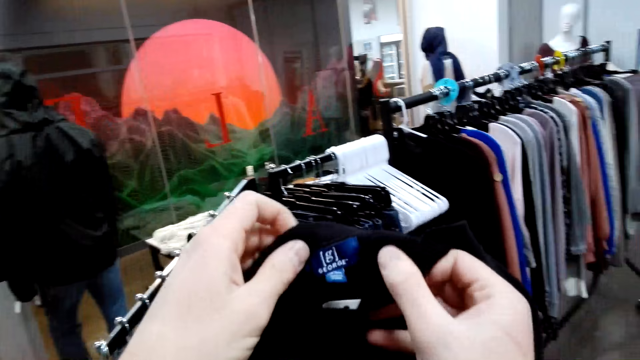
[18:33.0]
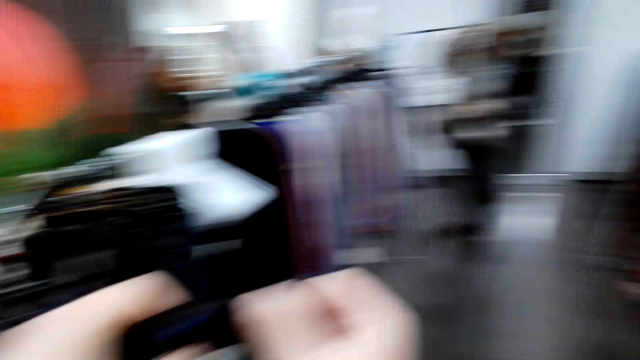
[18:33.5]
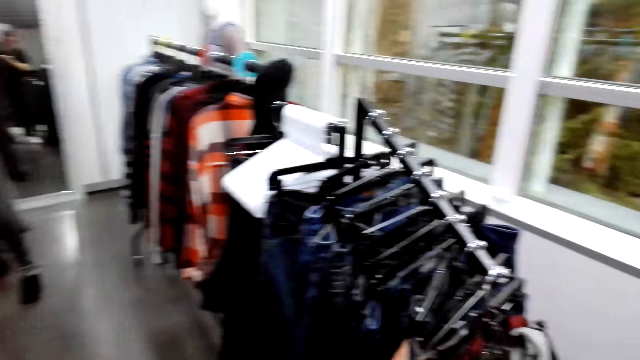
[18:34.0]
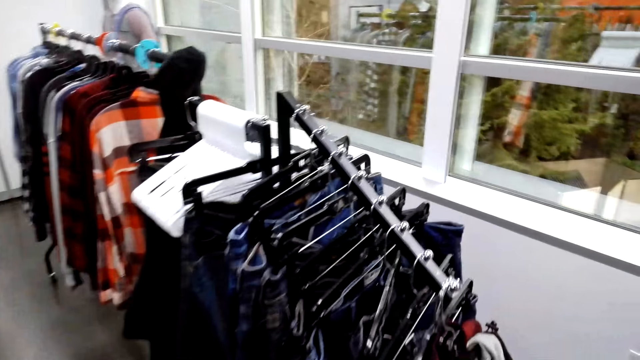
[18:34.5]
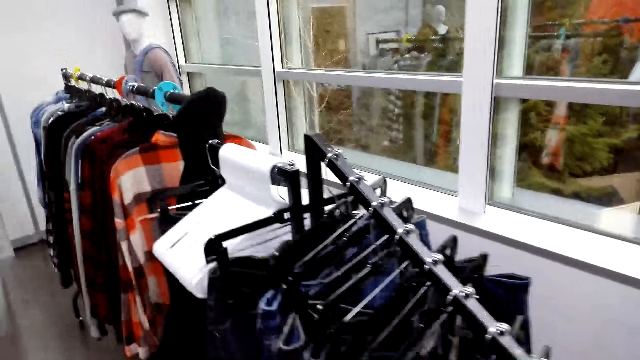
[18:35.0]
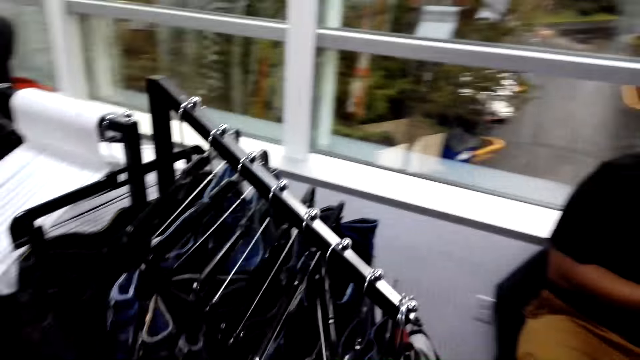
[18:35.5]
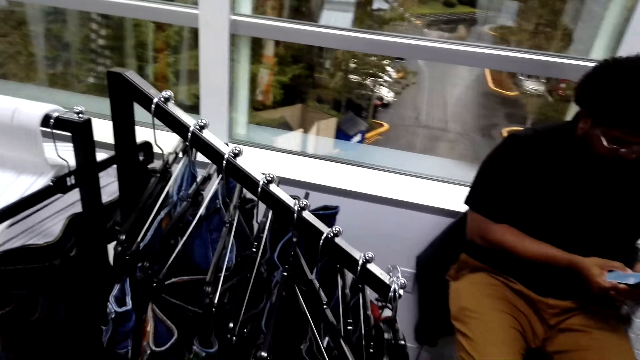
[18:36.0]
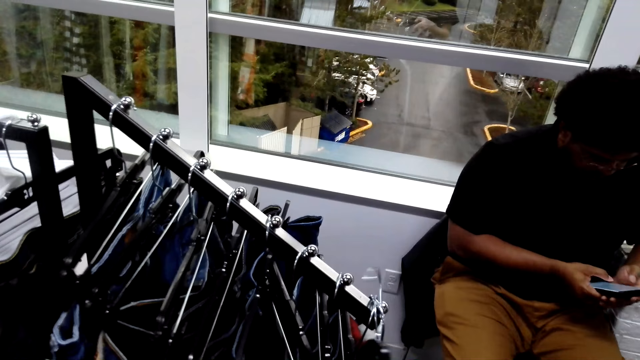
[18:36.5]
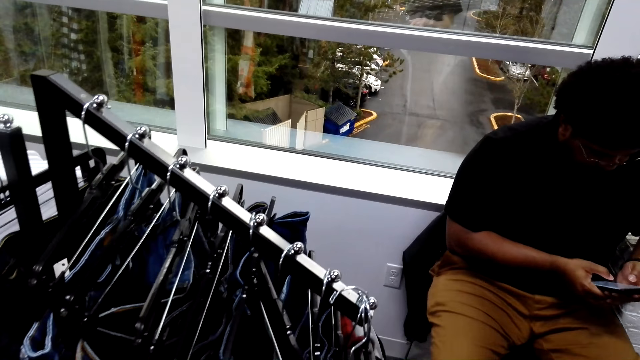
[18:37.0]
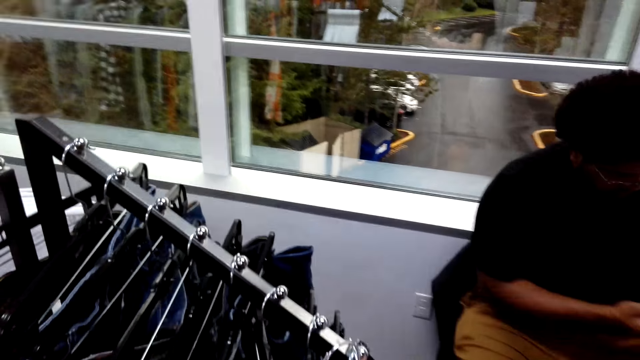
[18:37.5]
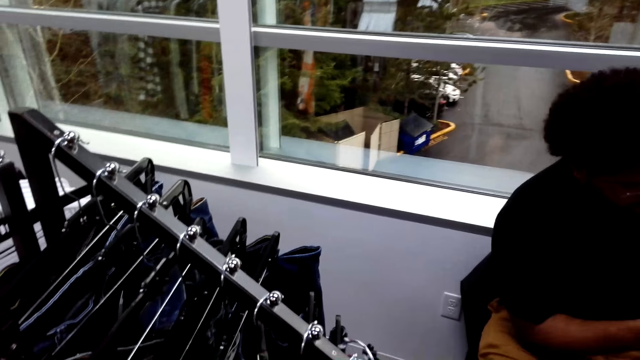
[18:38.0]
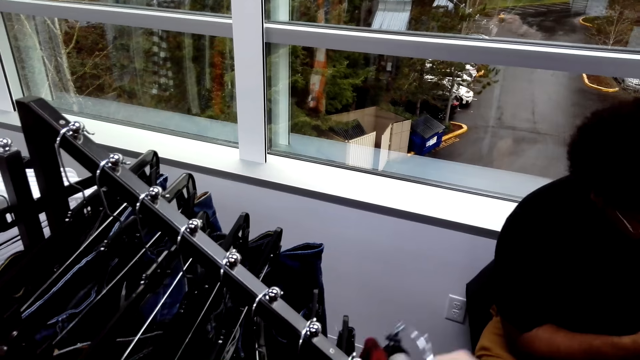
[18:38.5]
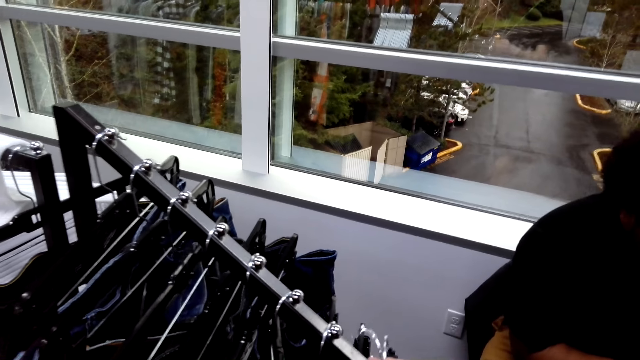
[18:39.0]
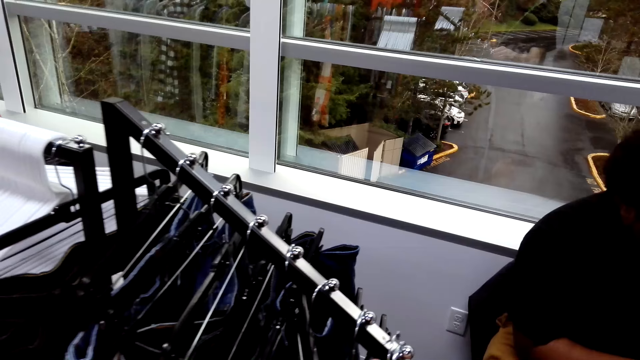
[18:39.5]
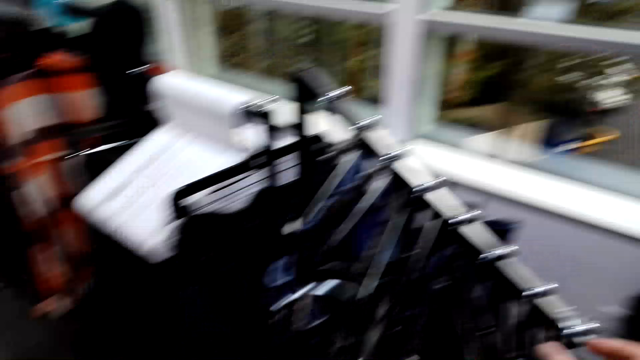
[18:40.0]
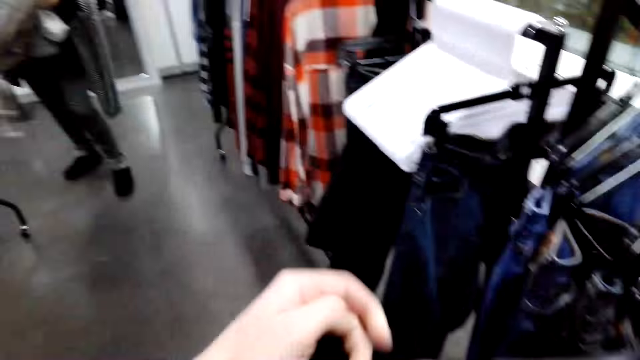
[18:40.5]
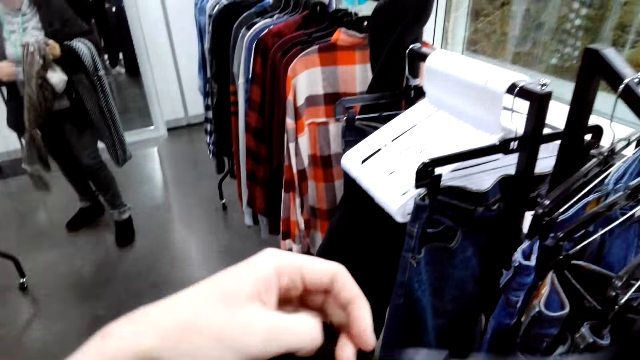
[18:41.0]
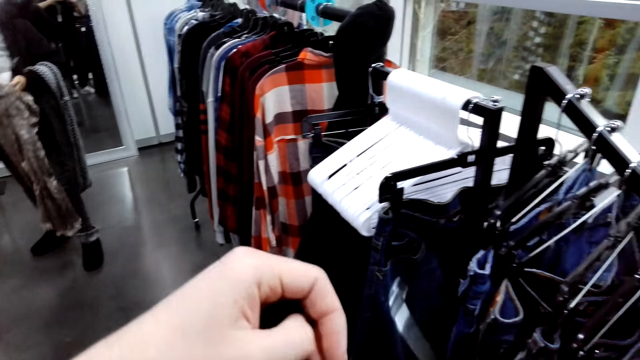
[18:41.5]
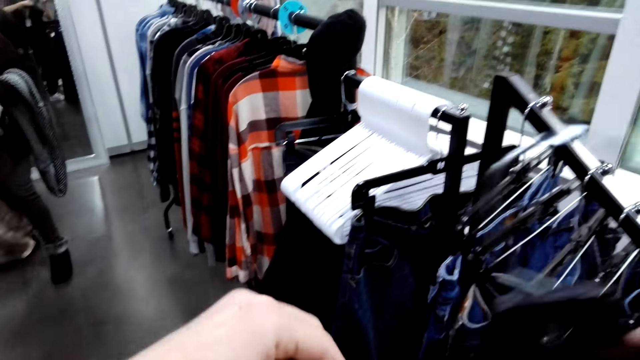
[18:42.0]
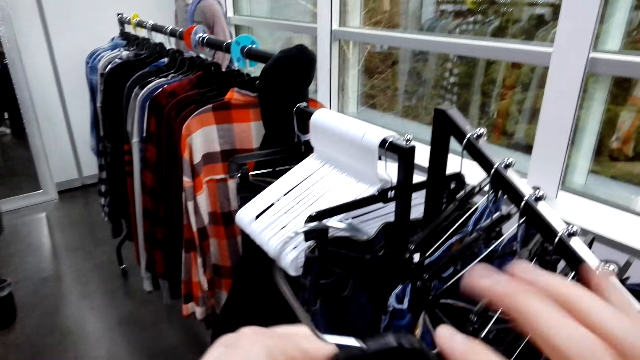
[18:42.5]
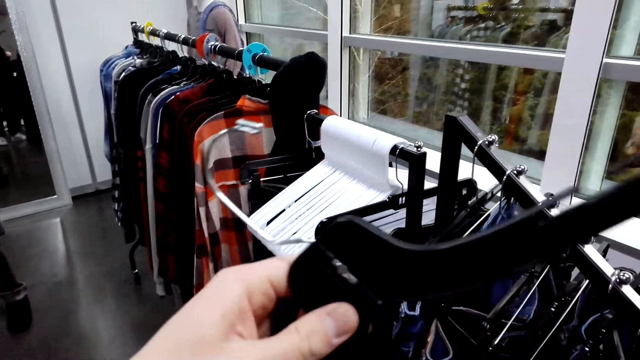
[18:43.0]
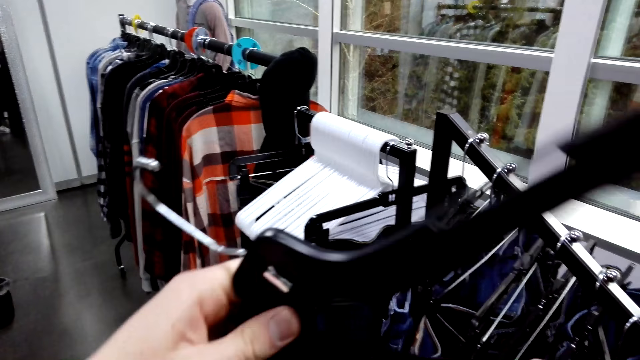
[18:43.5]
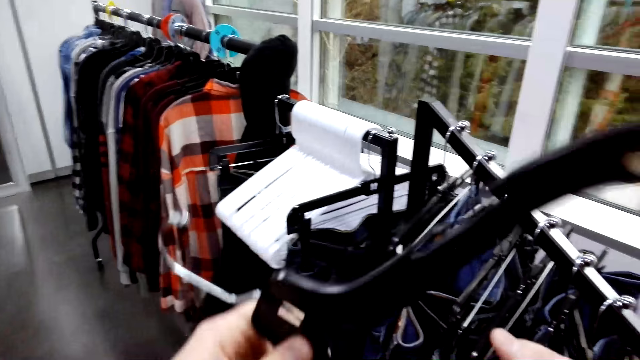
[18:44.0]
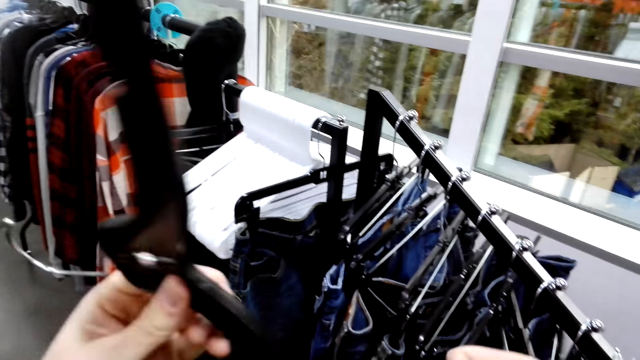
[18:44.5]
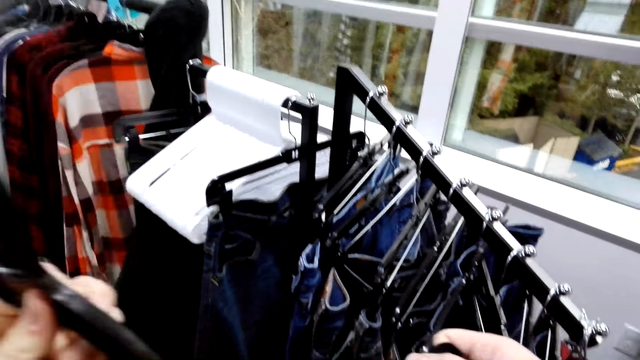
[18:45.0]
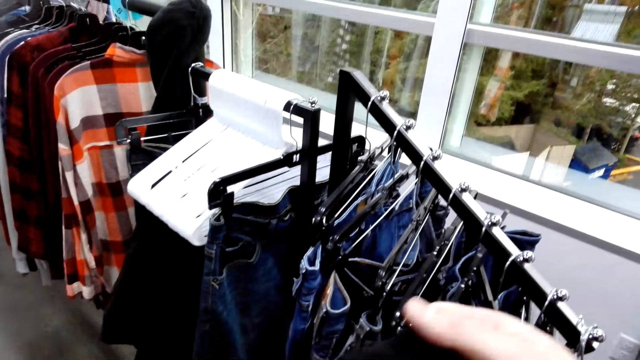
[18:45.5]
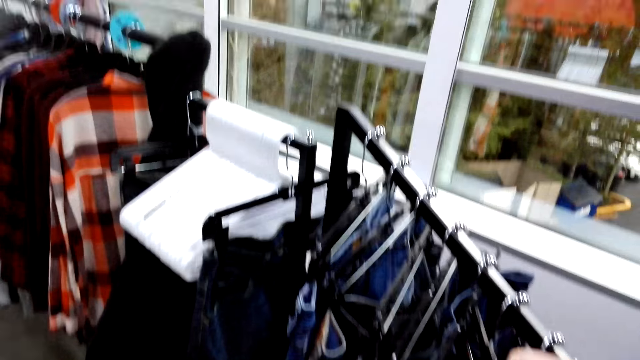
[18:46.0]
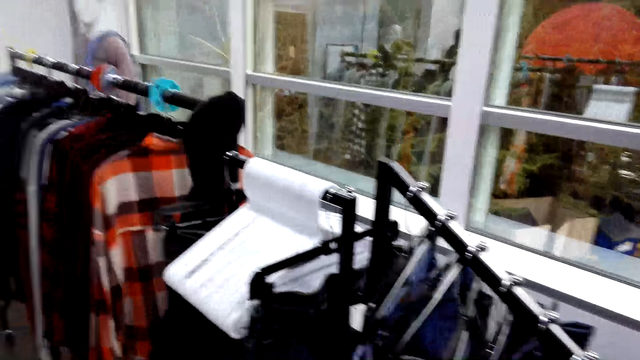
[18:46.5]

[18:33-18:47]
The camera wearer takes a hanger from a stand. They insert the sweater in the hanger.

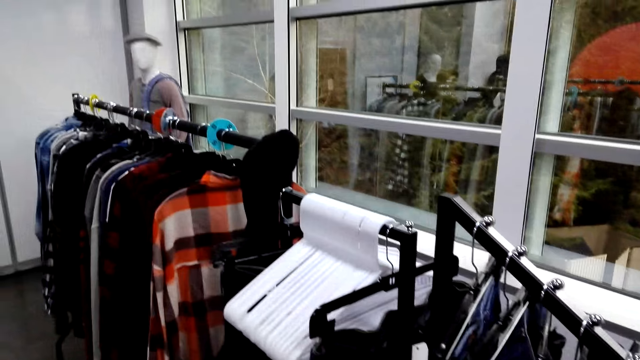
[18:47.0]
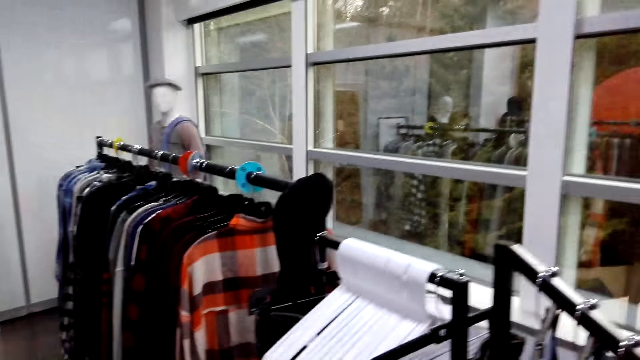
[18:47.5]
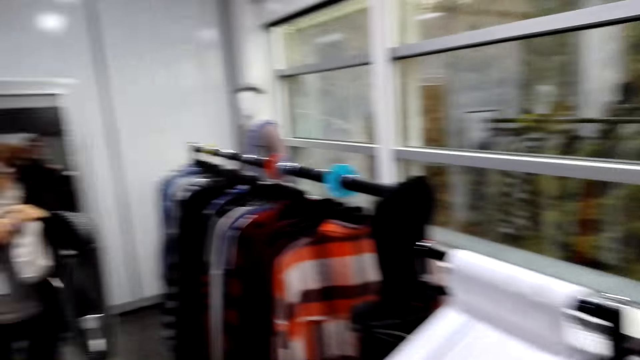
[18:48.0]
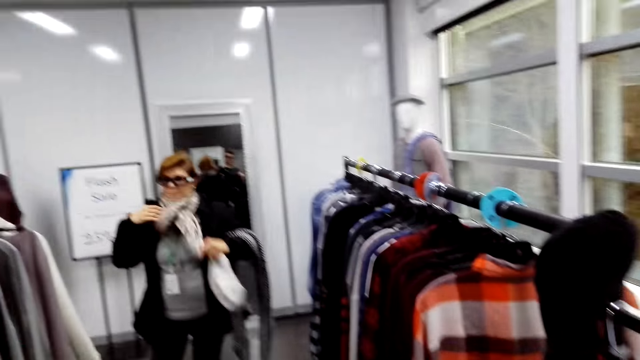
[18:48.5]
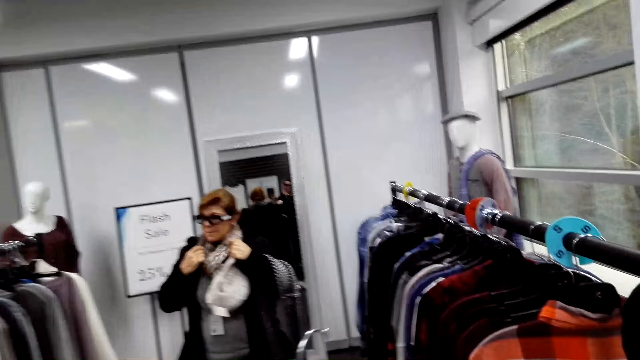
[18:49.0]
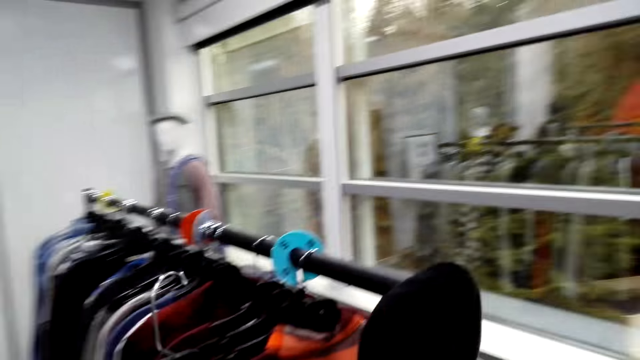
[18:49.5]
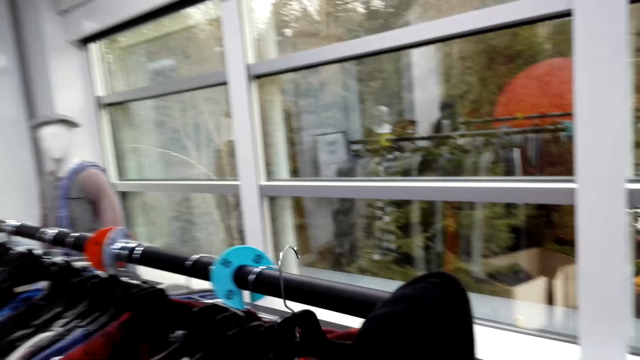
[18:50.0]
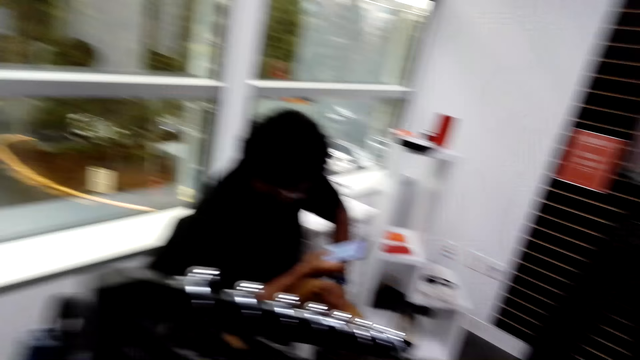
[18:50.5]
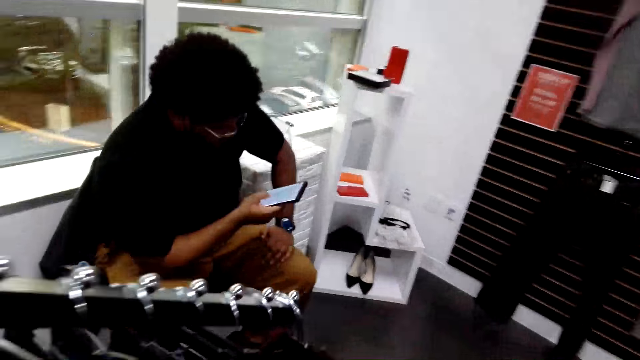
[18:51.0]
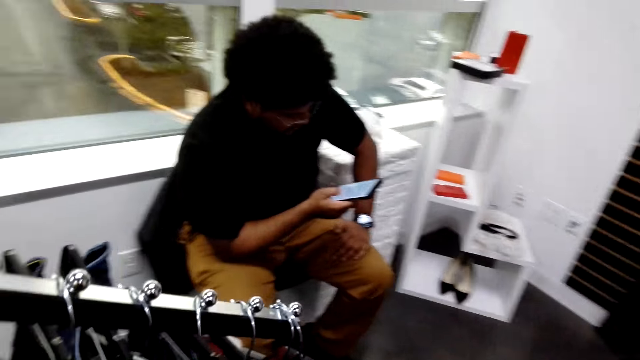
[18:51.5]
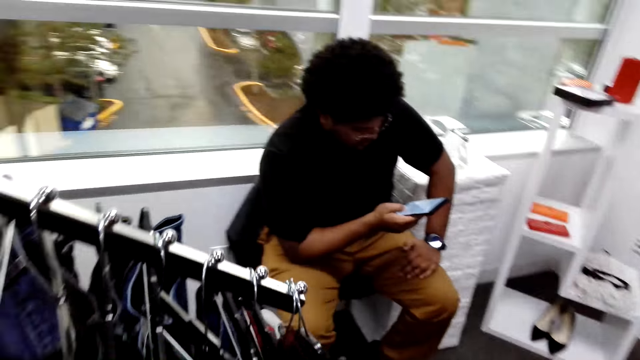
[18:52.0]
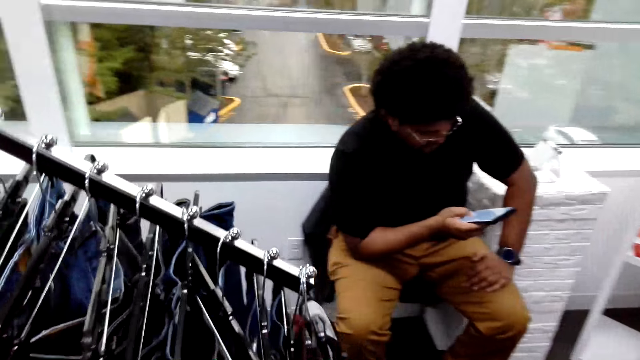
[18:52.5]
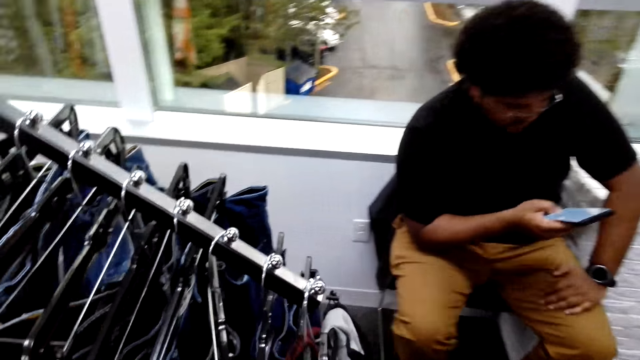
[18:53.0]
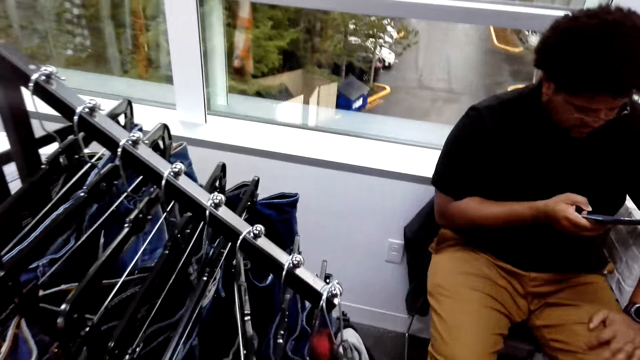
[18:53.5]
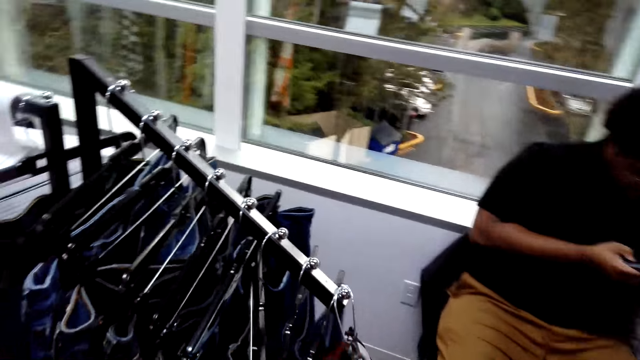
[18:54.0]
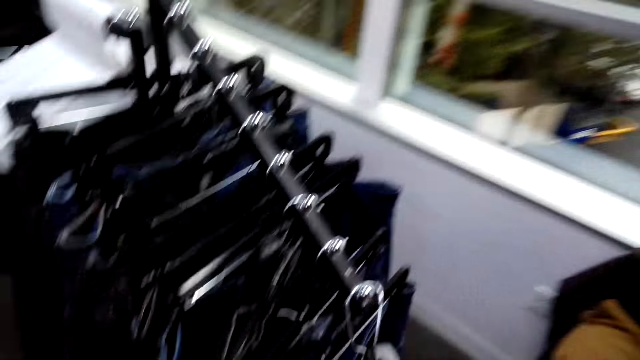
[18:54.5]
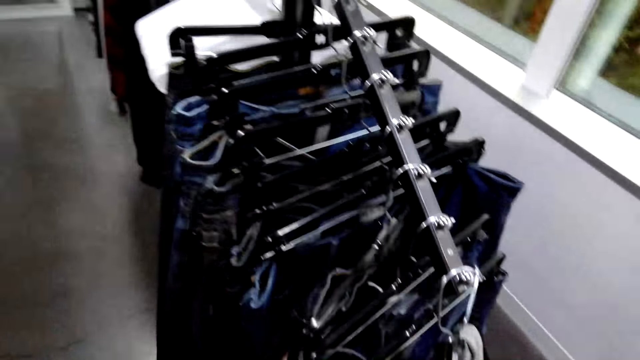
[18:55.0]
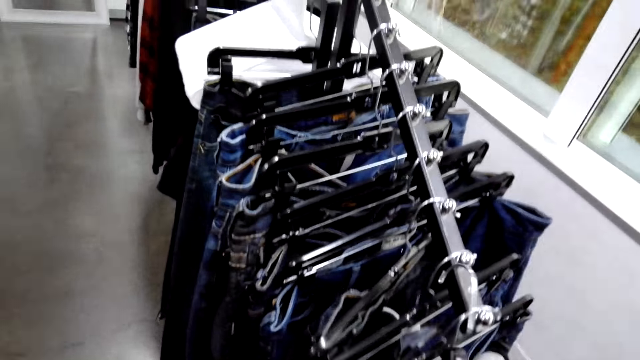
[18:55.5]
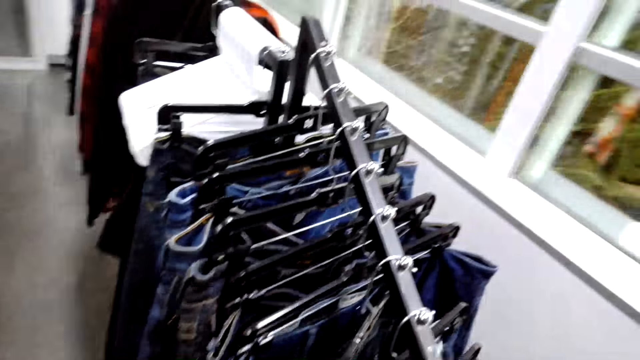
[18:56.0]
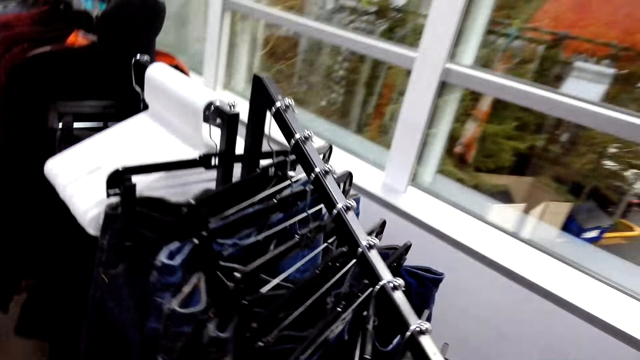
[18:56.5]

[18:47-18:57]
A woman removes a scarf on the neck. The camera wearer puts a sweater on a hanger. They hang the sweater on the stand. A man scrolls a phone. The camera wearer removes a shirt from a hanger. They pick up a cloth on the hanger.
